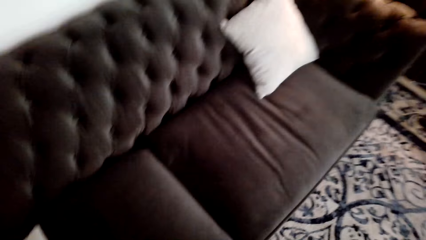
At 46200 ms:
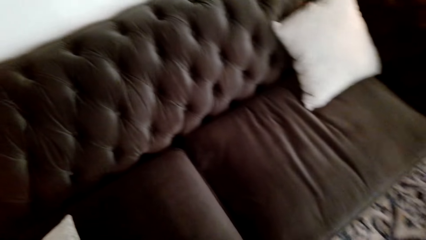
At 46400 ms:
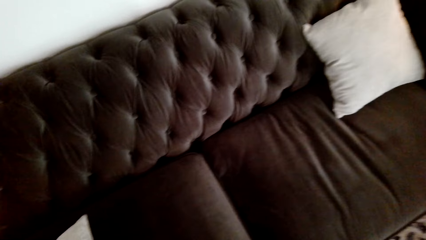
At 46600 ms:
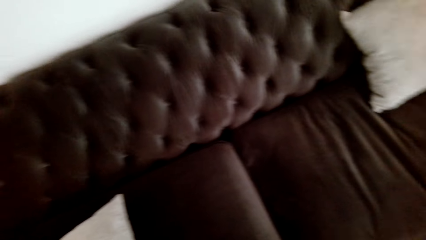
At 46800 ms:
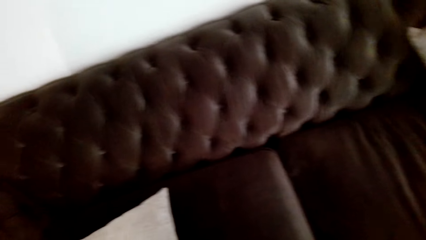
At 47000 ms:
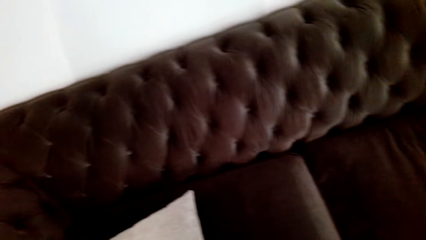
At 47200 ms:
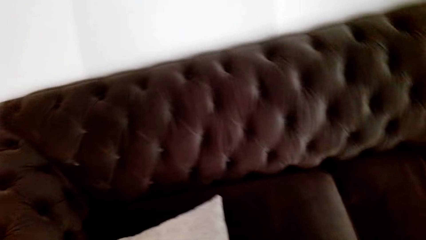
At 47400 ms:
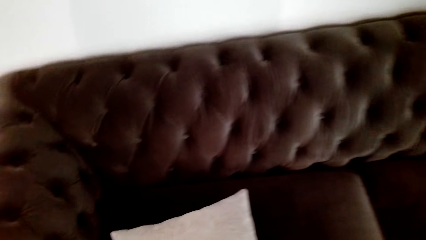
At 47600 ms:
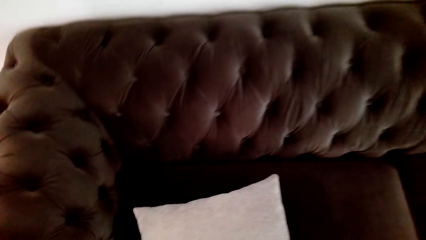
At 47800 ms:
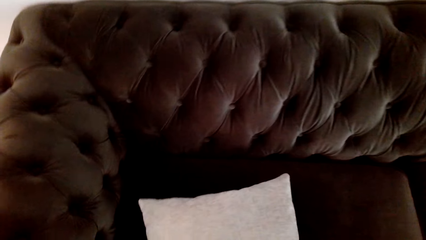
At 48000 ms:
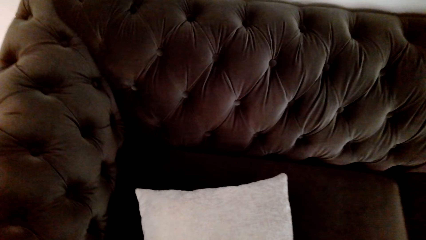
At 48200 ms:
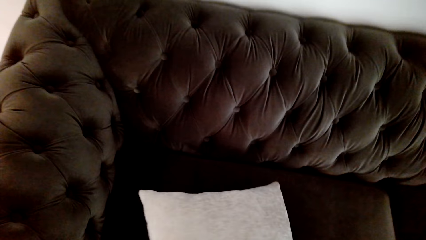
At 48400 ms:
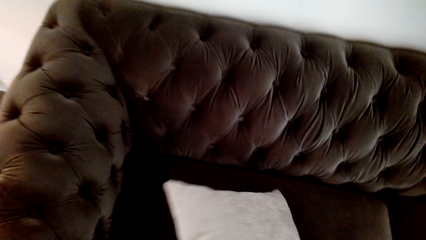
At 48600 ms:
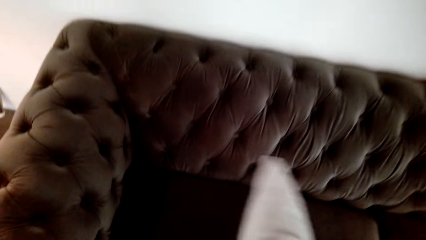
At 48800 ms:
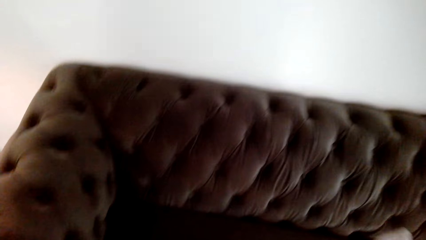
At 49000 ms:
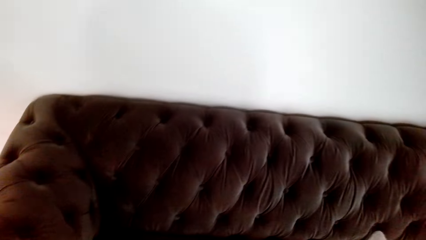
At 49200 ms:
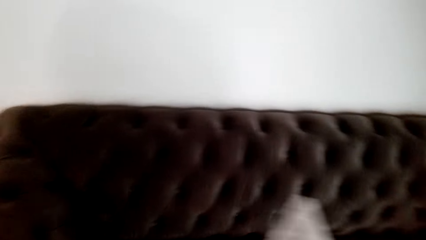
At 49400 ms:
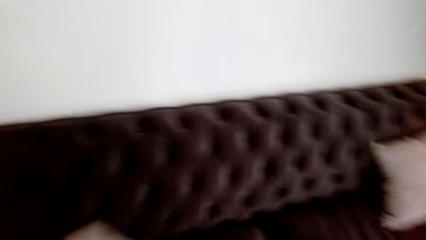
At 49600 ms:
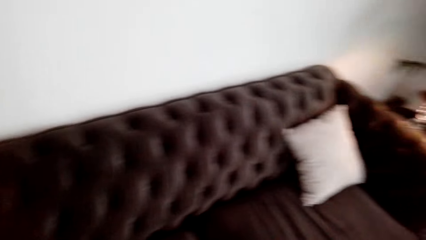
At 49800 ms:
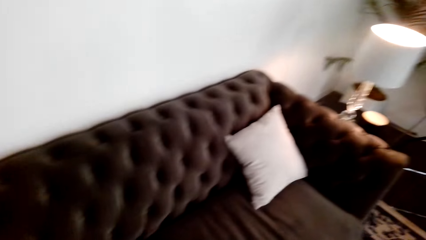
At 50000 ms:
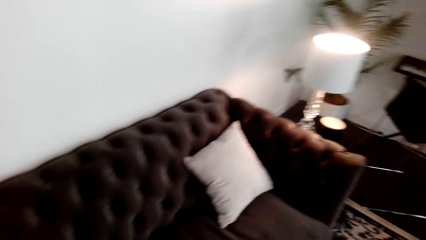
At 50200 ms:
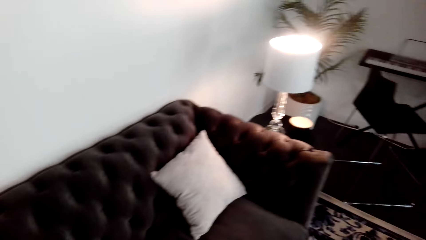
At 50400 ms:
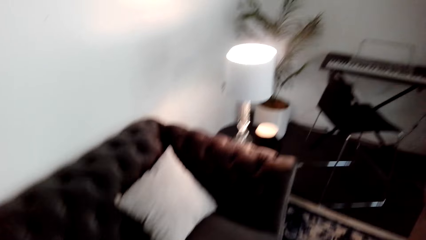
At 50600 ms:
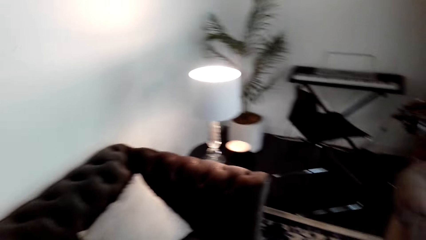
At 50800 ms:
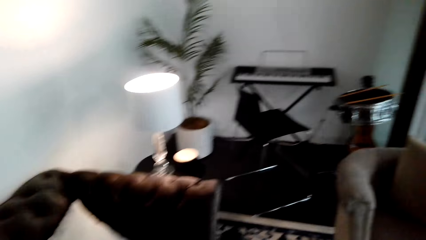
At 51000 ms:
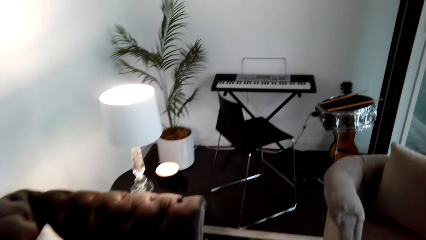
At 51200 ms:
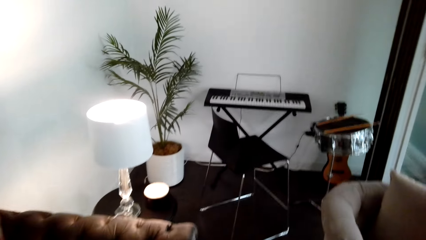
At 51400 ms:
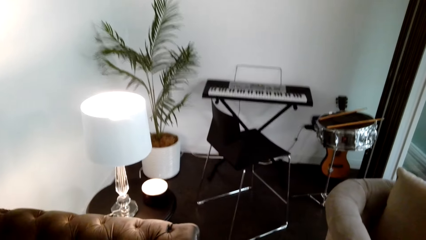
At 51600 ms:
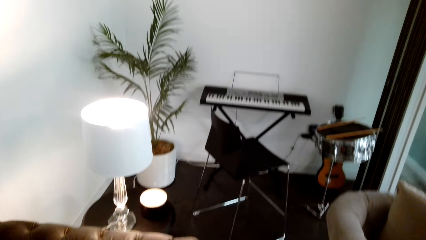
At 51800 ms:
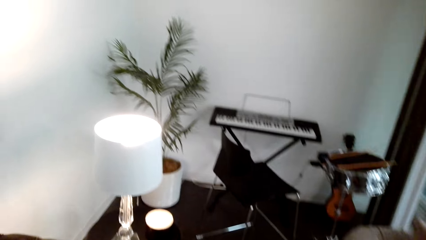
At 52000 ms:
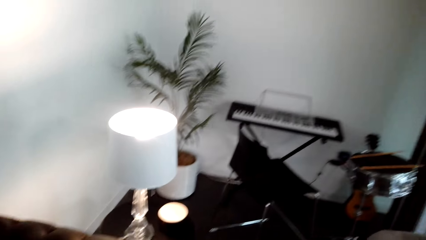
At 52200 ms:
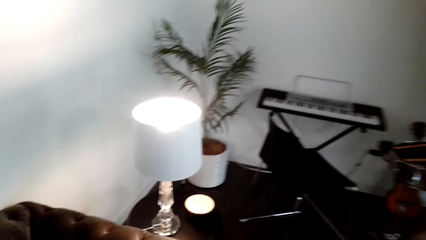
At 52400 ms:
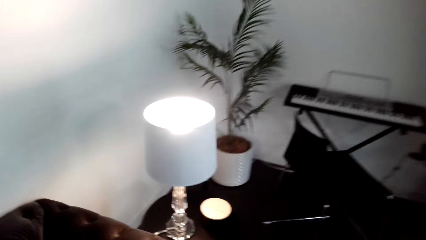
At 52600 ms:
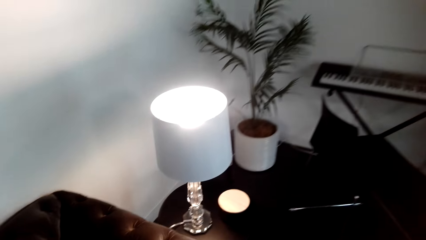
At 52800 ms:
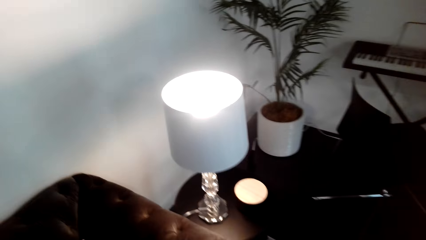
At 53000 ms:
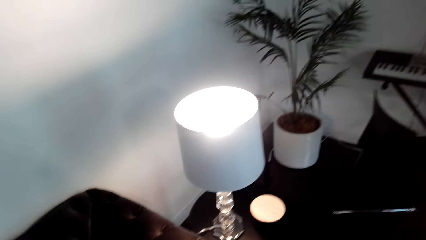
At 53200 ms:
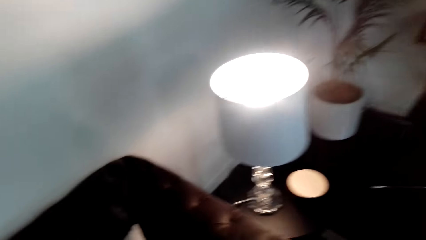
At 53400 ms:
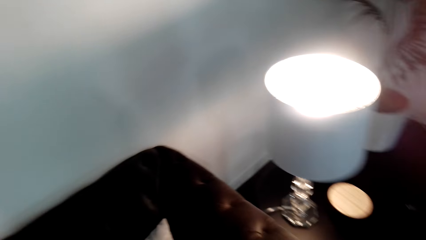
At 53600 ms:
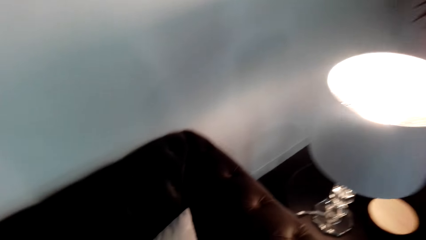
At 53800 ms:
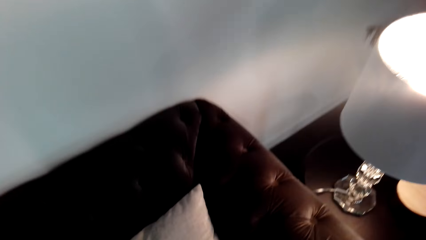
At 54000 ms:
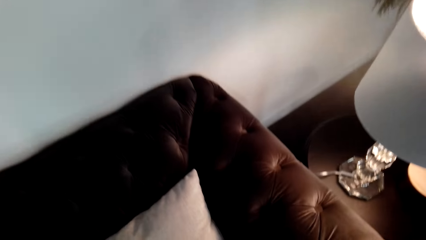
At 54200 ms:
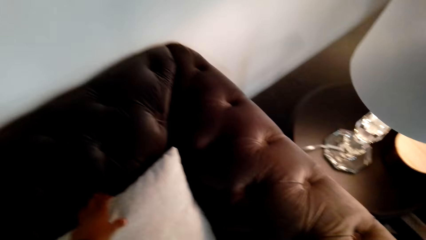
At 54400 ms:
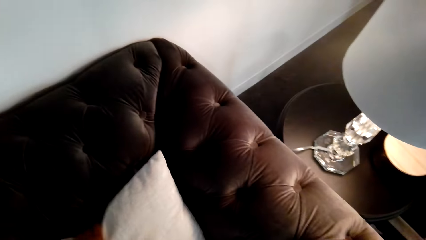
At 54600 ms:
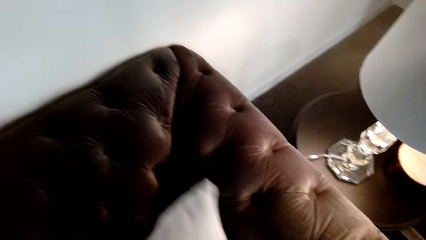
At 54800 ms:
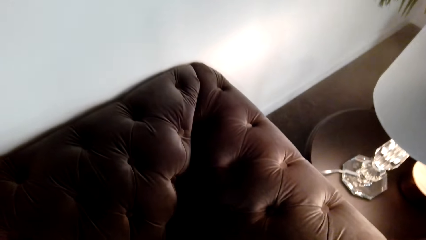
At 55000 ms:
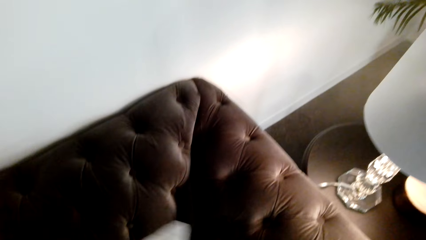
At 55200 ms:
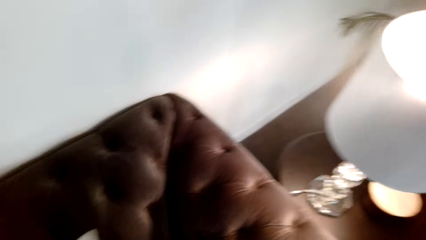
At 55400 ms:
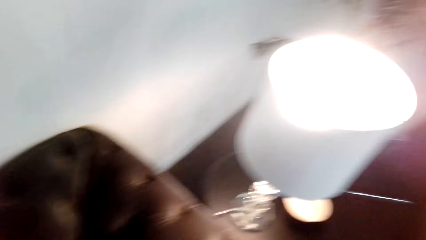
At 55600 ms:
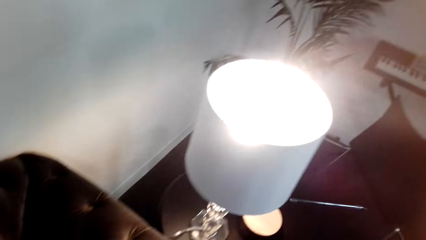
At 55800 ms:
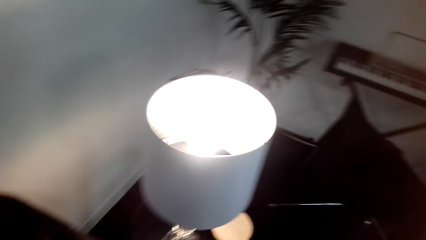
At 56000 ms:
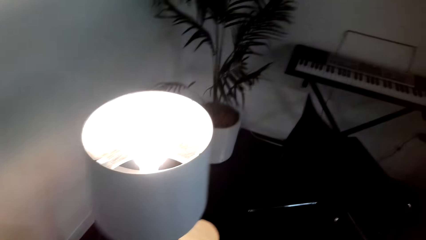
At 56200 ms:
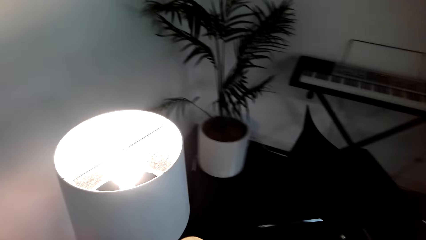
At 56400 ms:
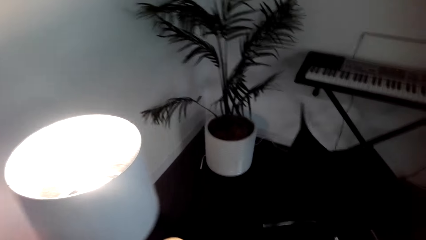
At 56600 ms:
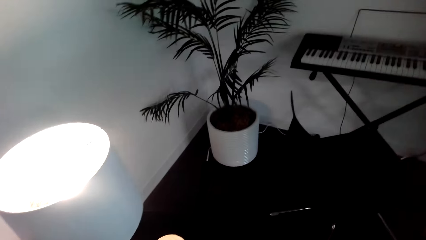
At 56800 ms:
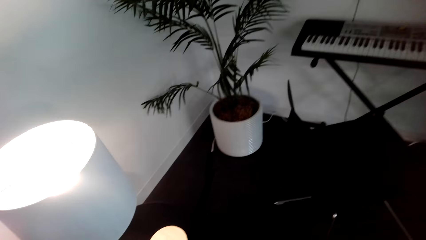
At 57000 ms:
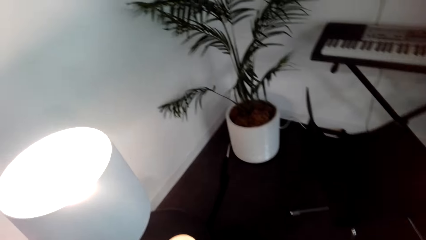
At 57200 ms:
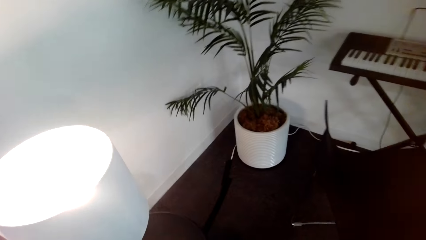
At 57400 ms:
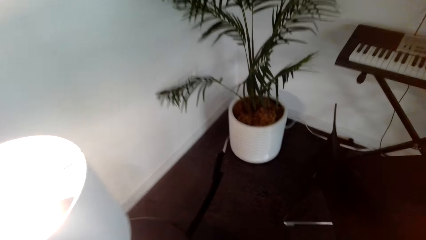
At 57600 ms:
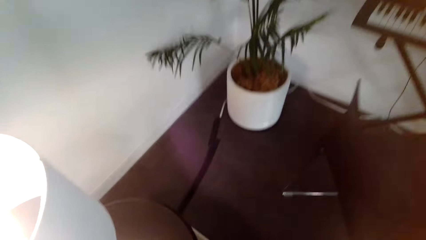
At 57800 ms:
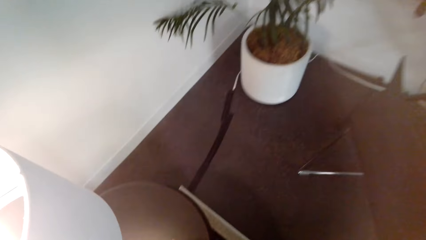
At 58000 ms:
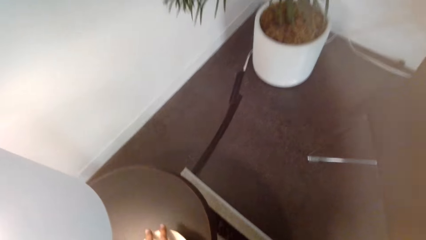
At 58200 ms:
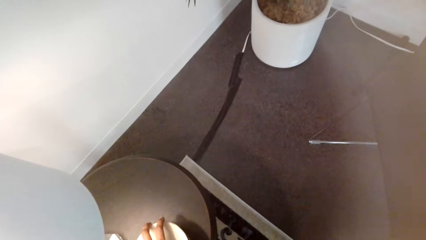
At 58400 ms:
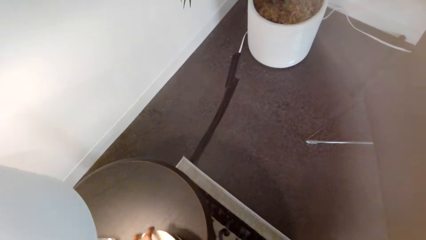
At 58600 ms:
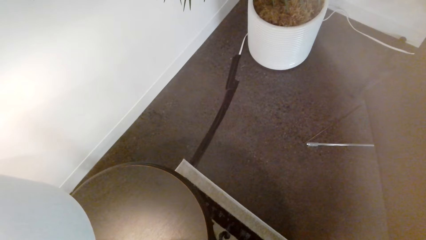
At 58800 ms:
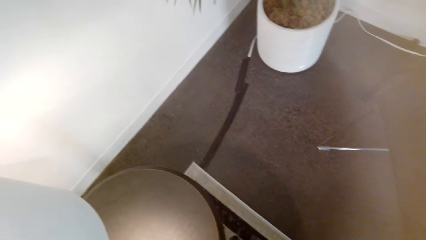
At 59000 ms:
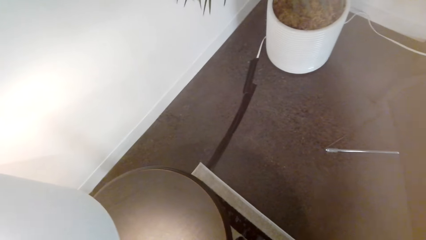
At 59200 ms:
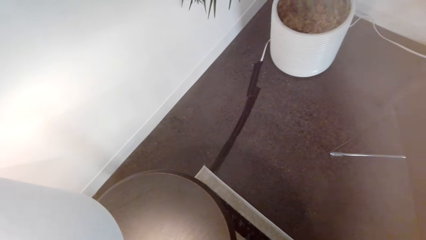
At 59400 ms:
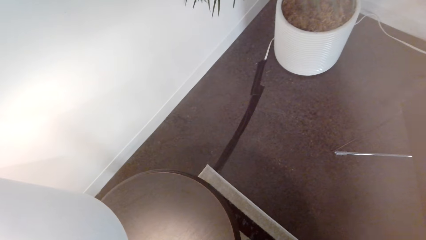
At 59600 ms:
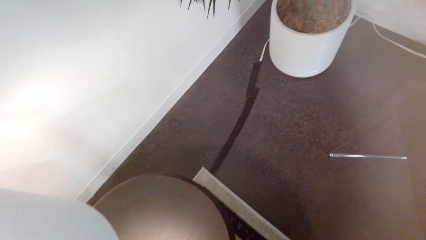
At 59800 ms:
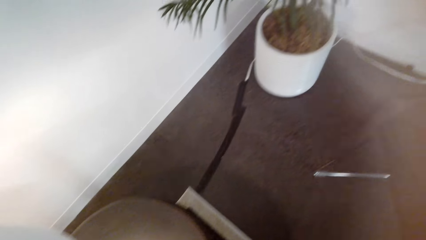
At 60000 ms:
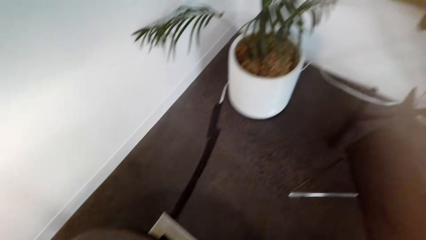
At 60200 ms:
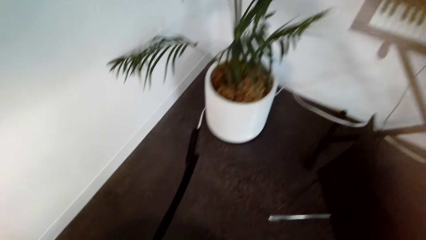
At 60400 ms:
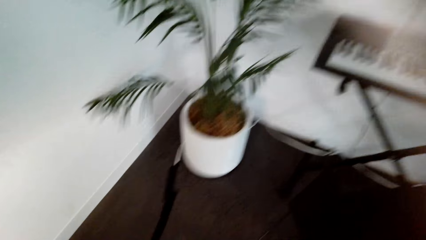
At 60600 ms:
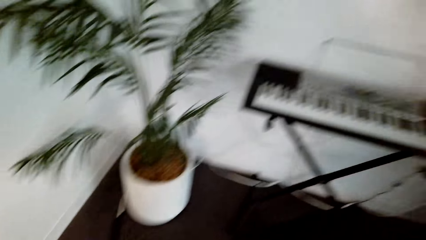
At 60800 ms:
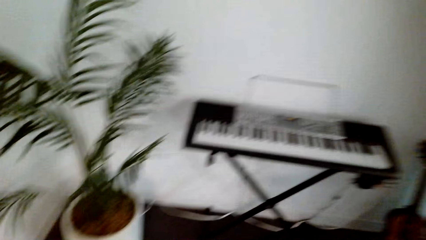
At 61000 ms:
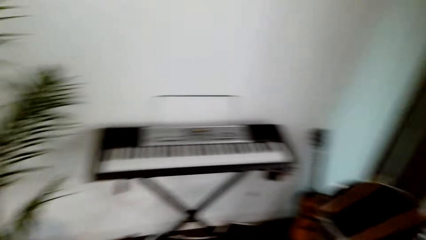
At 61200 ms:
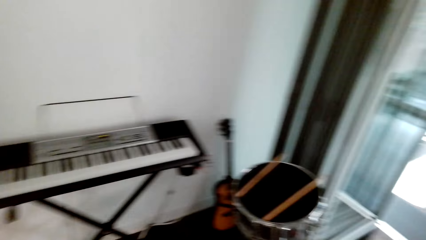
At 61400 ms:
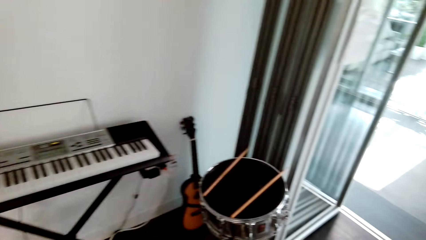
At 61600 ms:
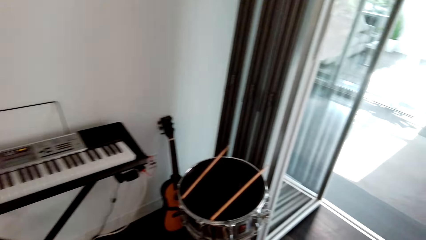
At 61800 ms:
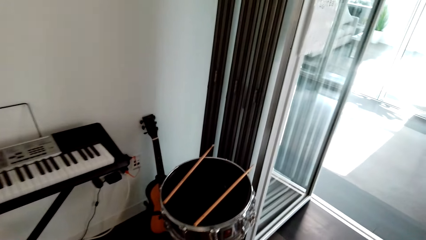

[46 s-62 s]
The camera wearer picks up a pillow. They move around. They pick up the pillow. They move the pillow. They move the case on the nightstand. They move around. They look around.
